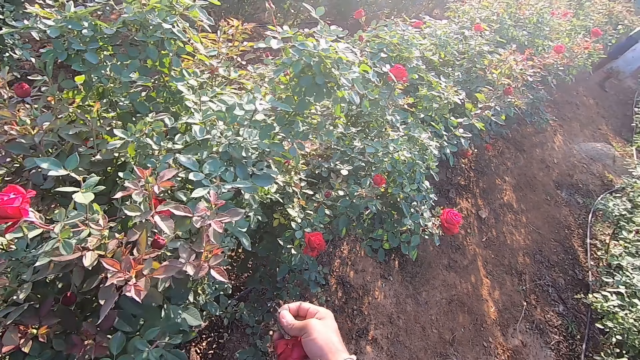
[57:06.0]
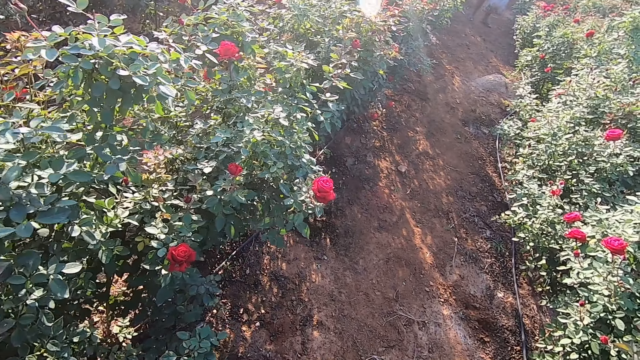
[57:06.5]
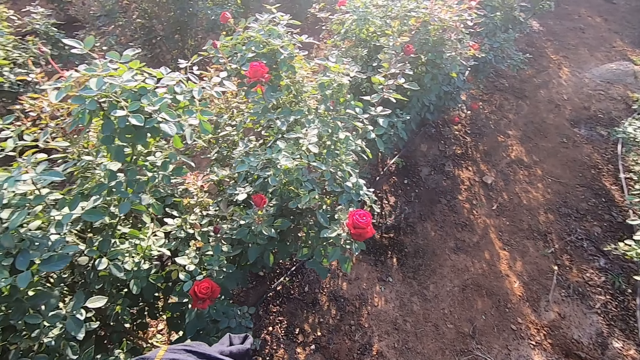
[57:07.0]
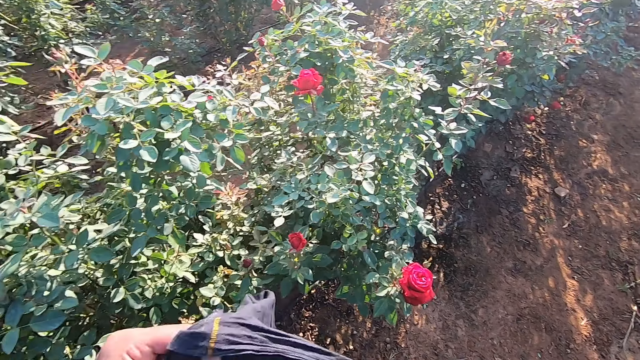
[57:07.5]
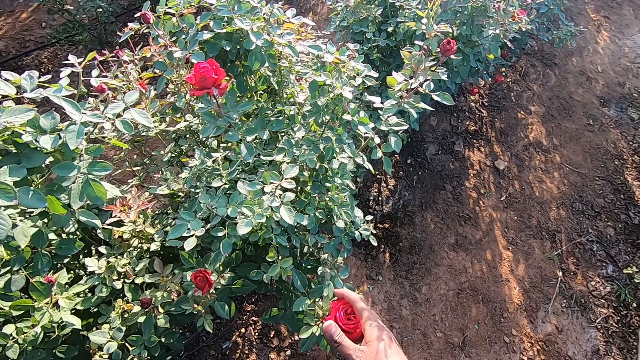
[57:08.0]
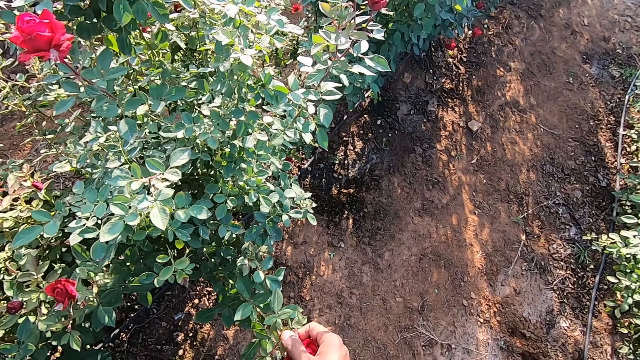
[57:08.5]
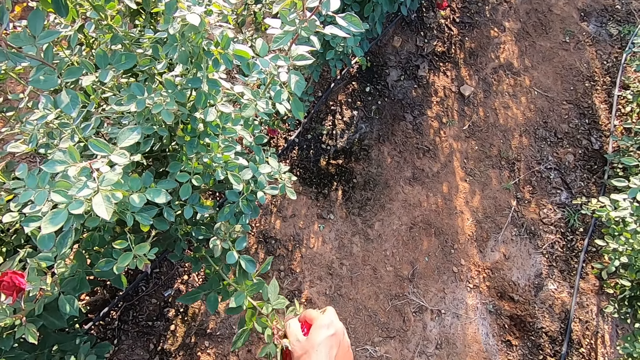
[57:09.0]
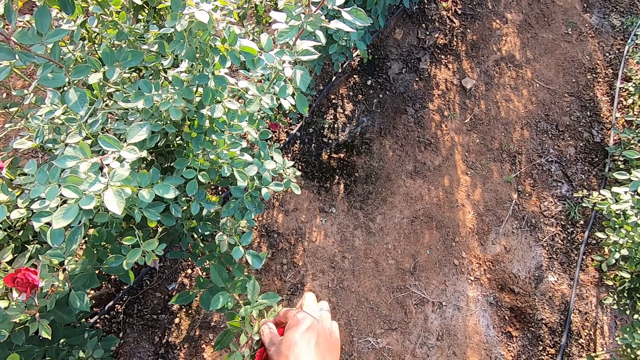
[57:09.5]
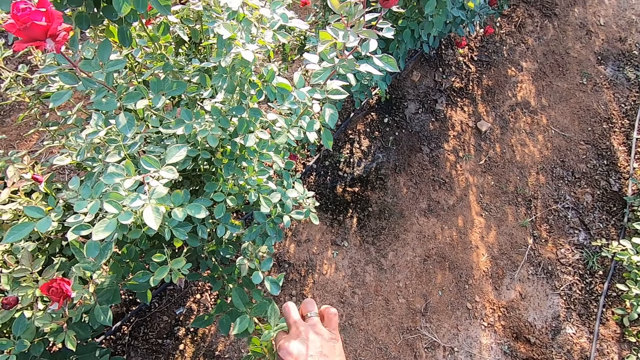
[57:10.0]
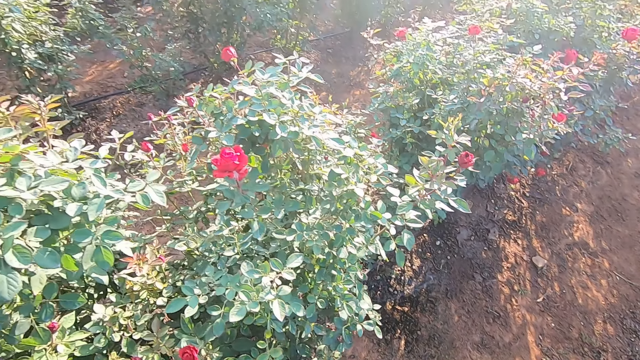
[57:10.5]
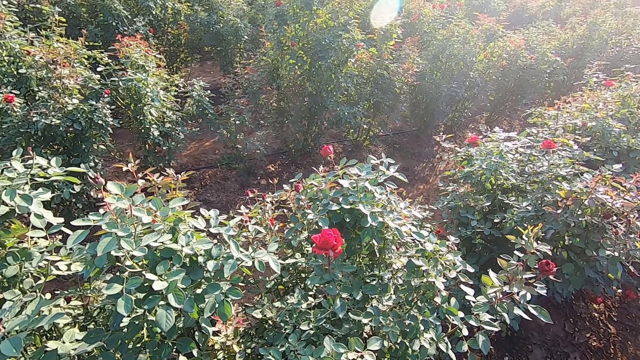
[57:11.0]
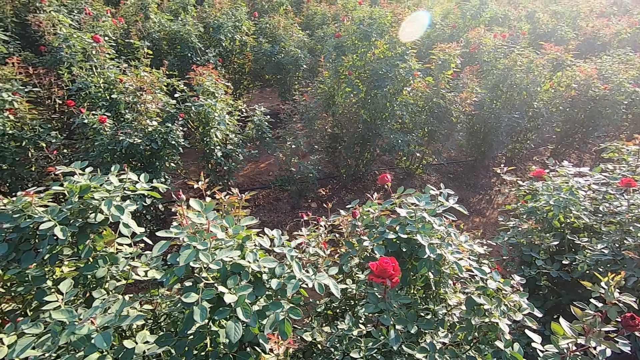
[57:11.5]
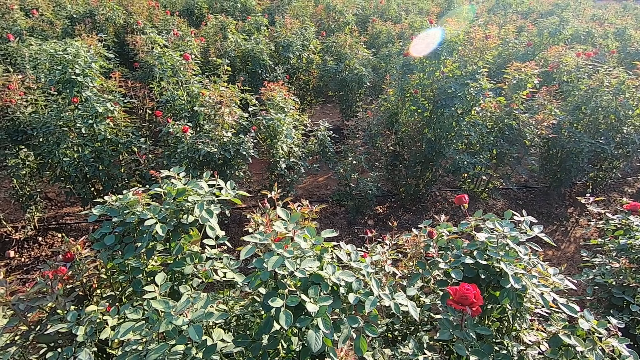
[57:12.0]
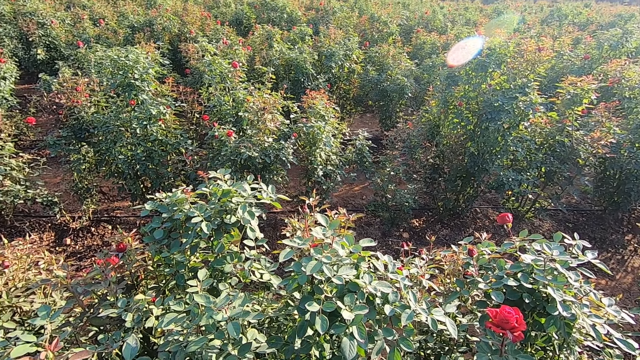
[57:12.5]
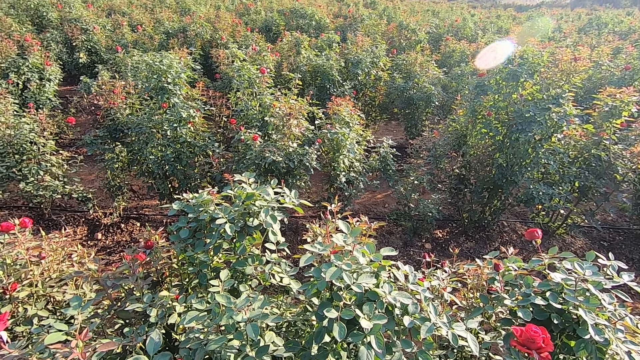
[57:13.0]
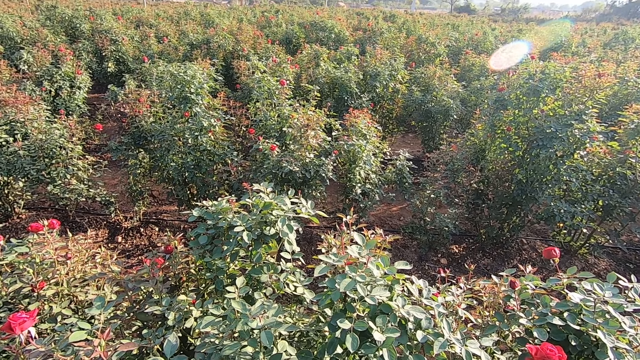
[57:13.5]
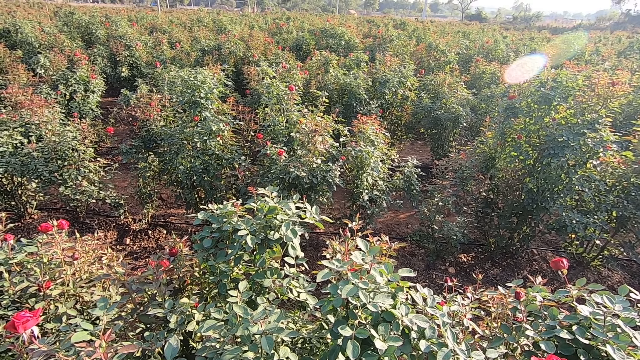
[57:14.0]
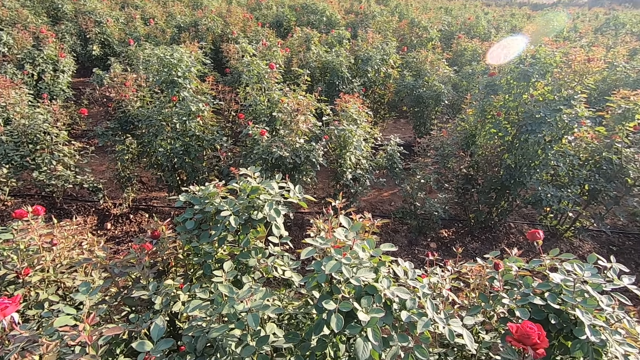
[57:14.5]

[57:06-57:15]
The camera wearer plucks a flower from a plant with his right hand. He looks around.

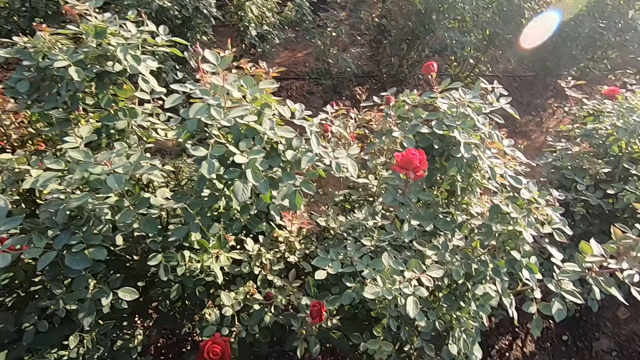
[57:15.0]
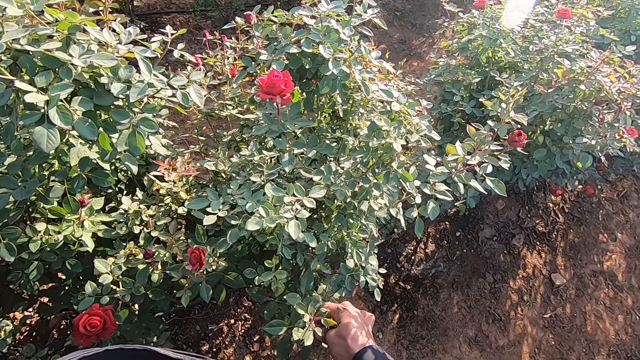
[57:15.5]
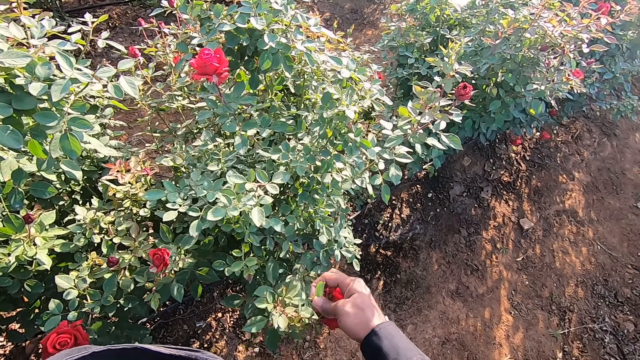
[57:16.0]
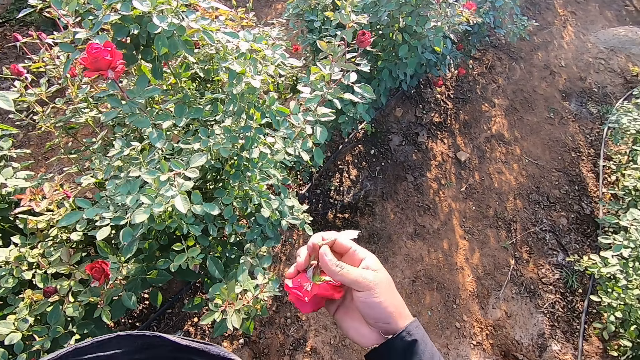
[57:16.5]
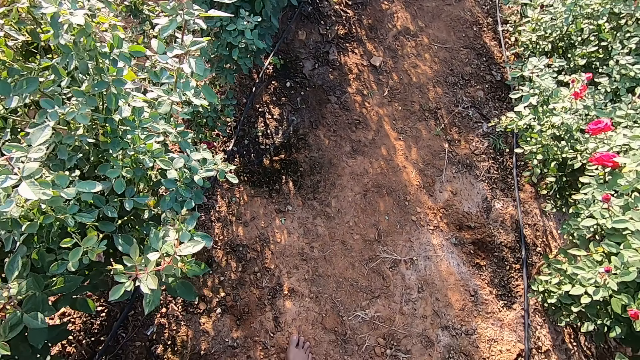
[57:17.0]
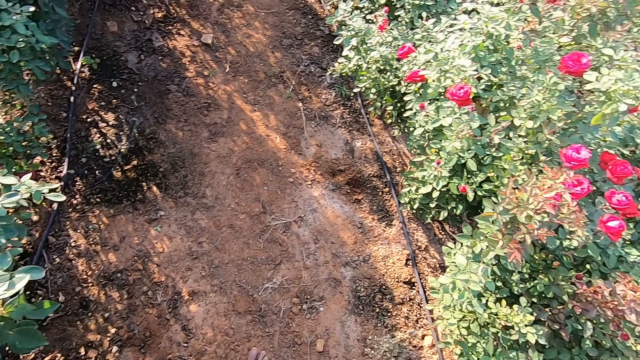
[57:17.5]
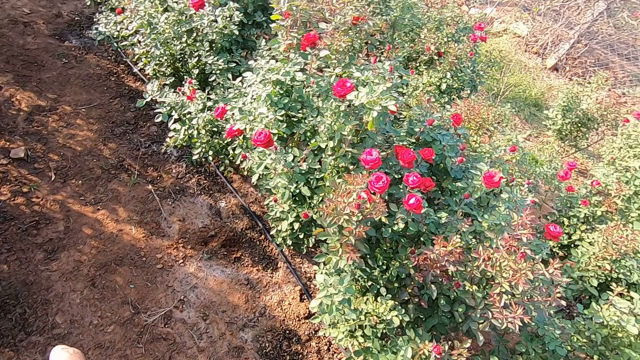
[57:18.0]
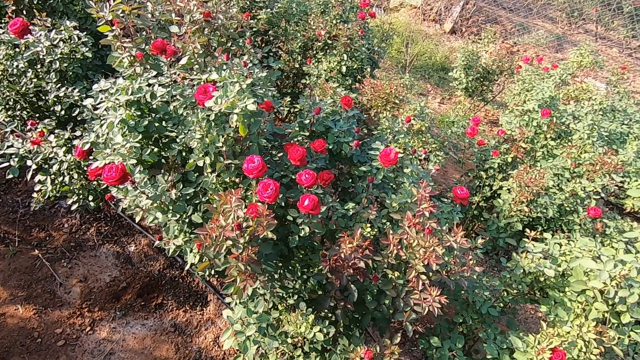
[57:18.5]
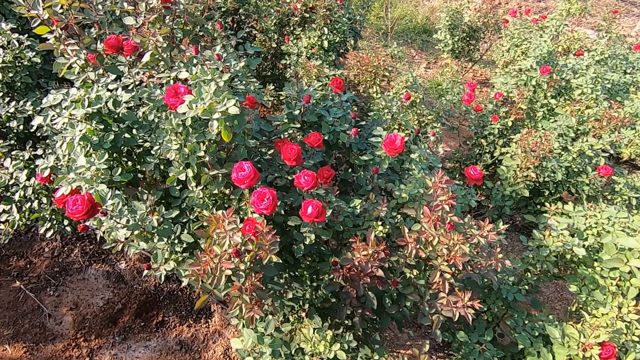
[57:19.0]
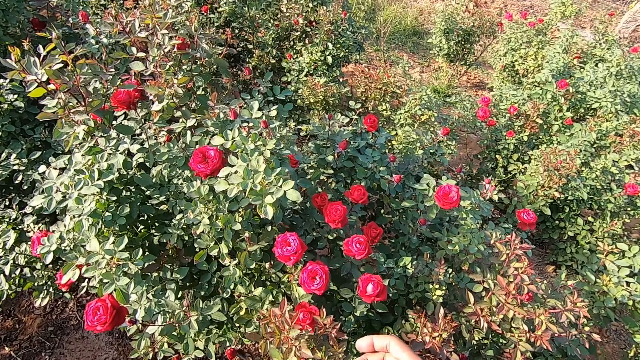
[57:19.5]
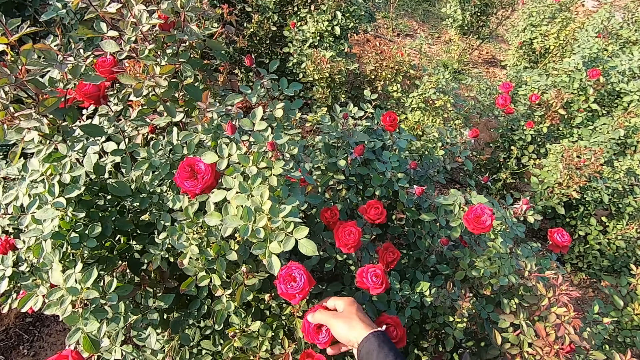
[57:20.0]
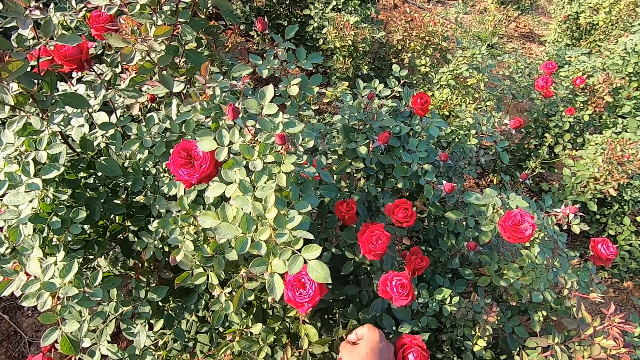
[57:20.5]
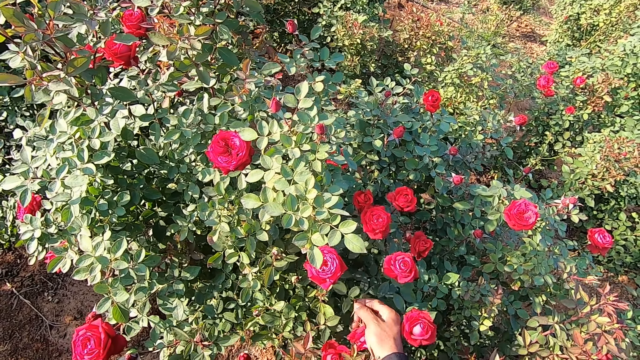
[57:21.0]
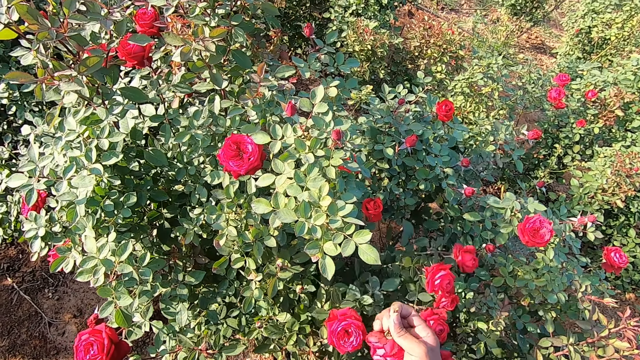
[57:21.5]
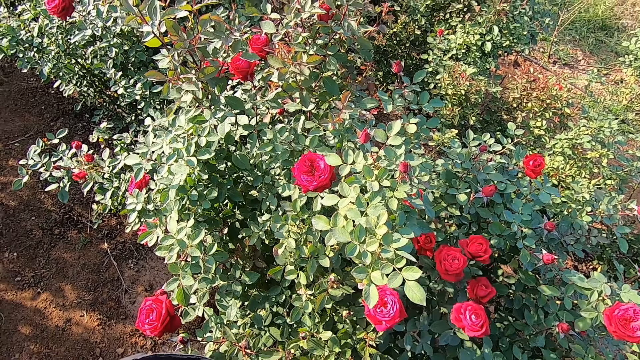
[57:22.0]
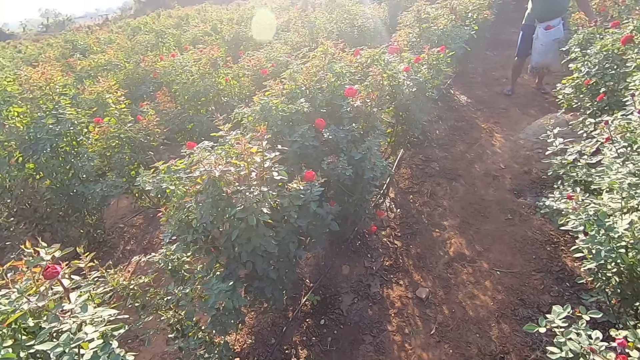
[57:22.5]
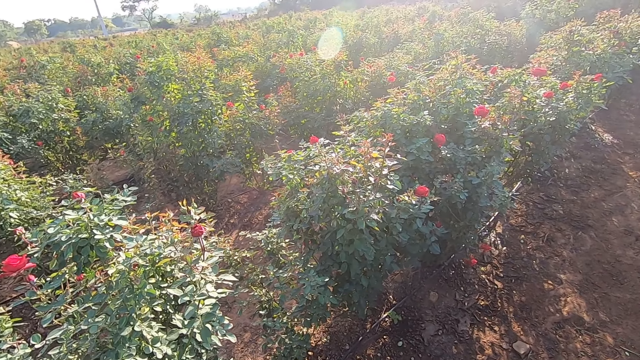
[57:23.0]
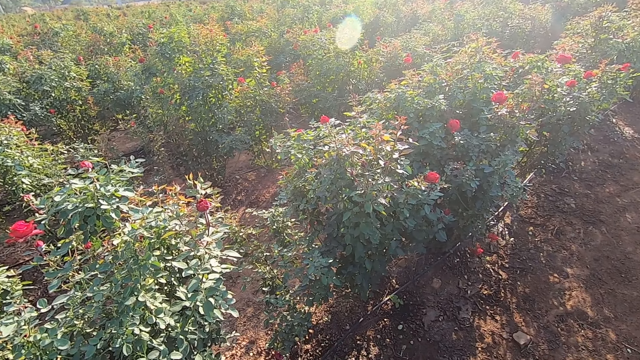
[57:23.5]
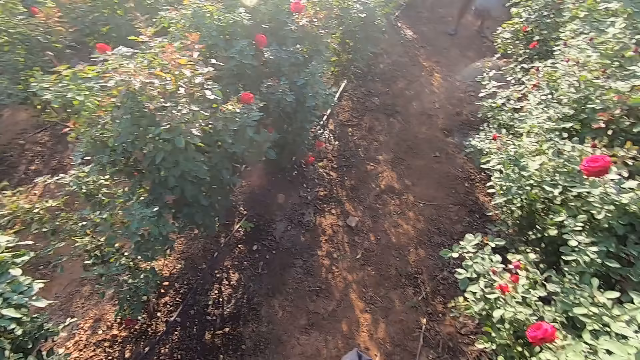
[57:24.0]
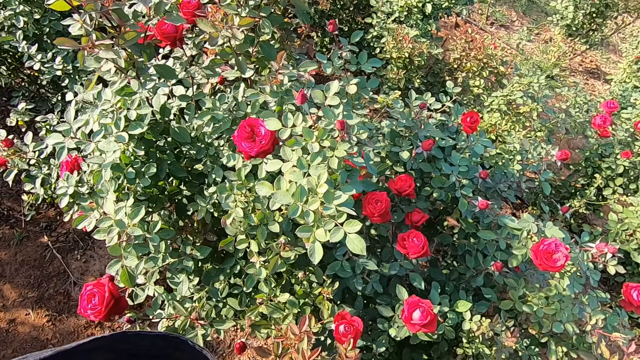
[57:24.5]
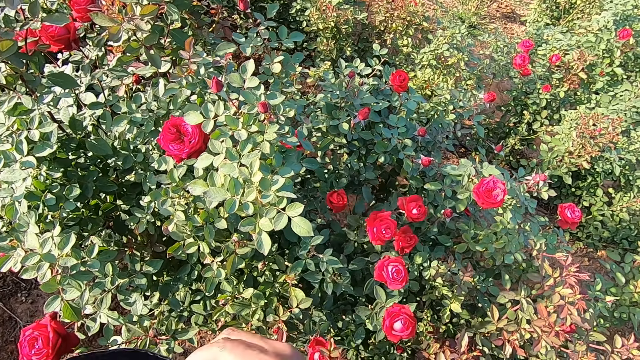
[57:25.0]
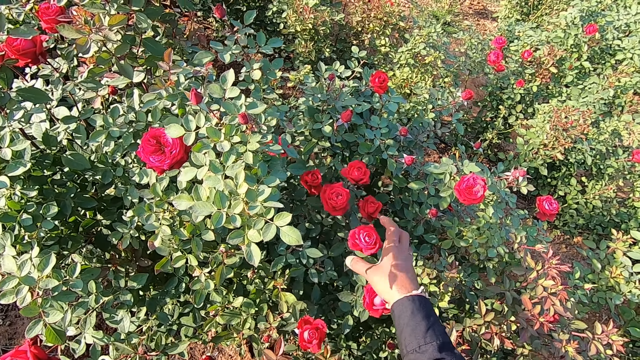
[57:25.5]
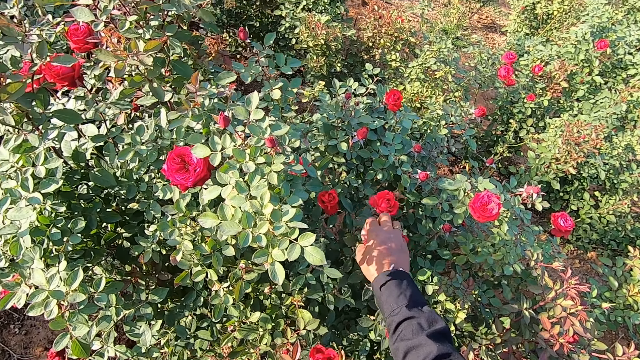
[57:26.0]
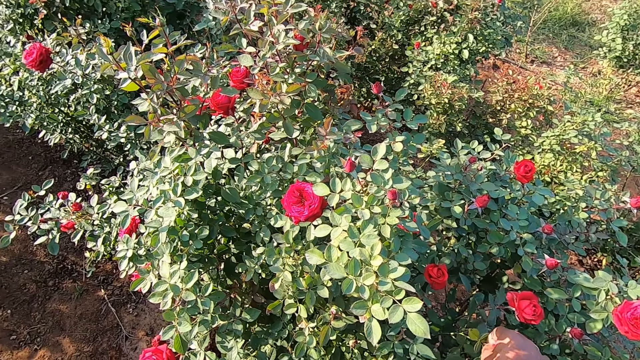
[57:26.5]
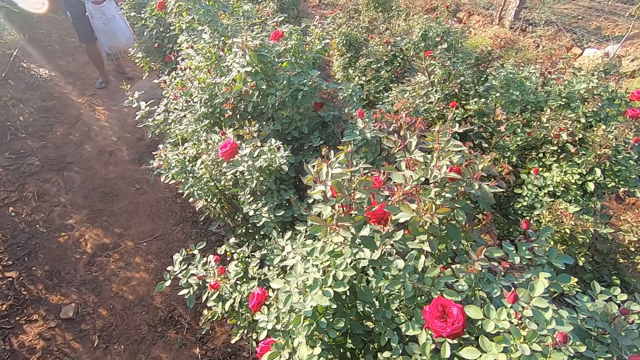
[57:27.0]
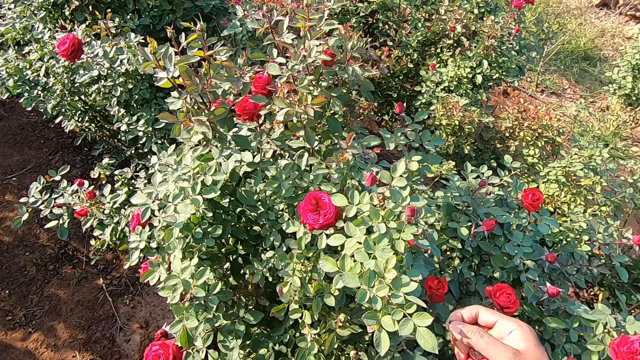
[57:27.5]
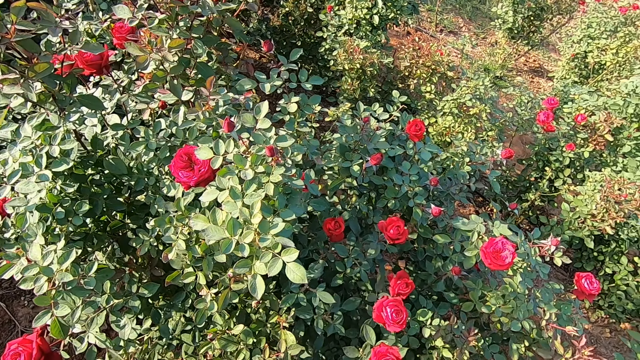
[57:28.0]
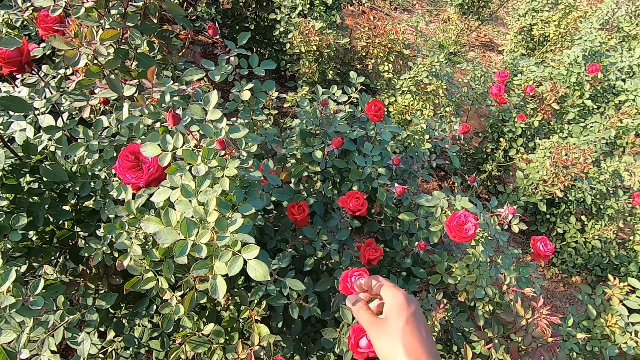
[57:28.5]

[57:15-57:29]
The camera wearer plucks a flower. He drops the flower in the cloth with his right hand. He turns around. He plucks a flower from a plant with his right hand. He turns around. He plucks a flower from the plant with his right hand. He looks around.
